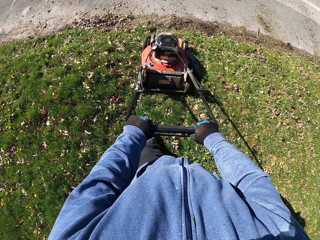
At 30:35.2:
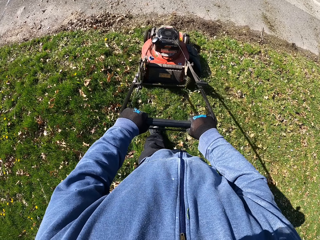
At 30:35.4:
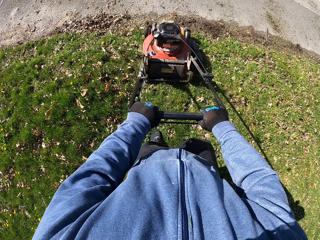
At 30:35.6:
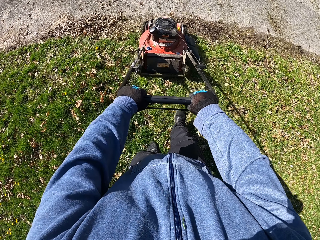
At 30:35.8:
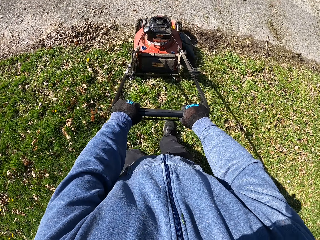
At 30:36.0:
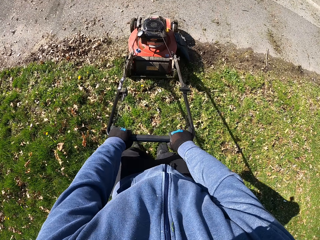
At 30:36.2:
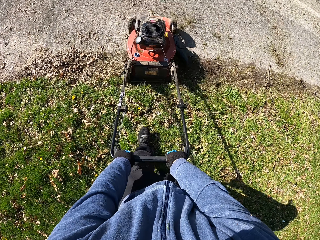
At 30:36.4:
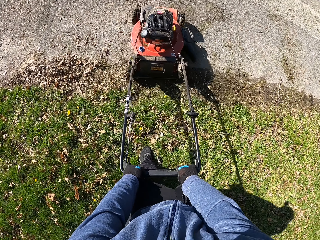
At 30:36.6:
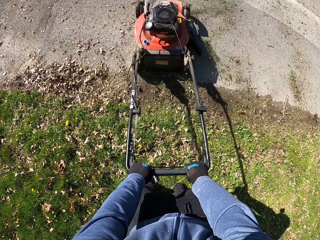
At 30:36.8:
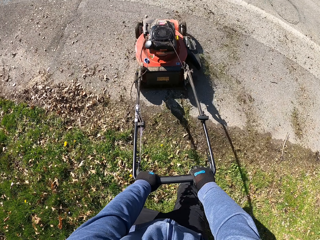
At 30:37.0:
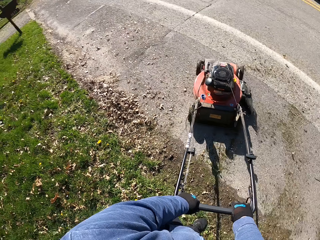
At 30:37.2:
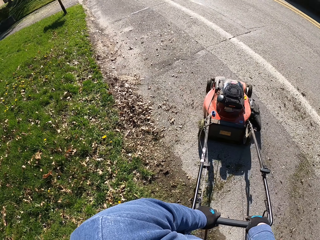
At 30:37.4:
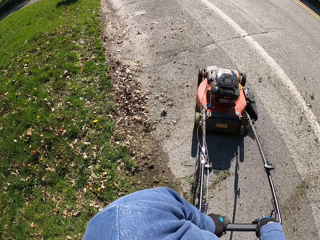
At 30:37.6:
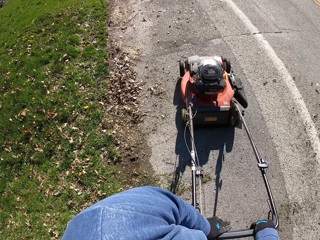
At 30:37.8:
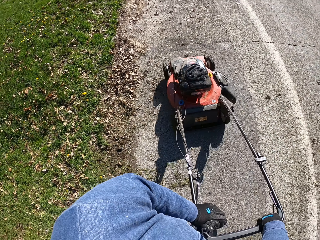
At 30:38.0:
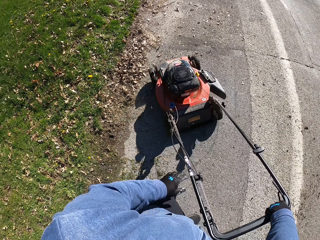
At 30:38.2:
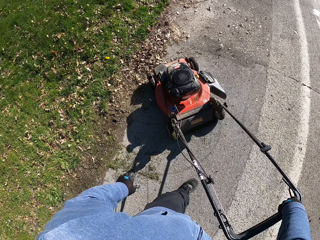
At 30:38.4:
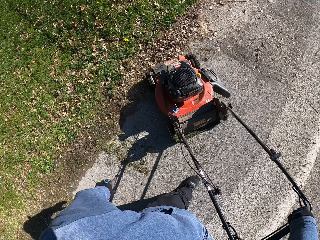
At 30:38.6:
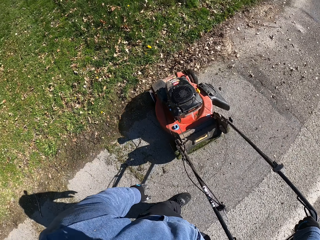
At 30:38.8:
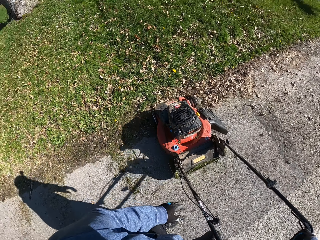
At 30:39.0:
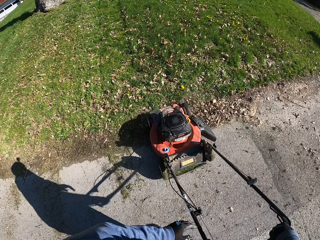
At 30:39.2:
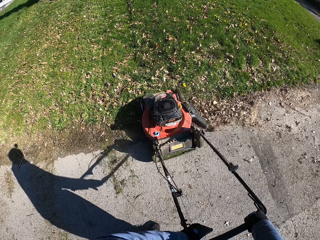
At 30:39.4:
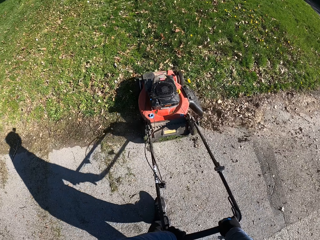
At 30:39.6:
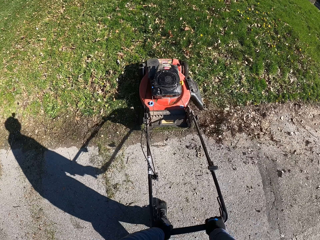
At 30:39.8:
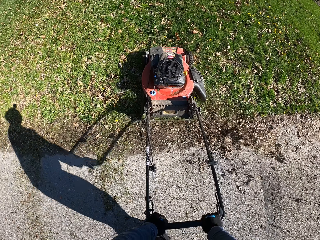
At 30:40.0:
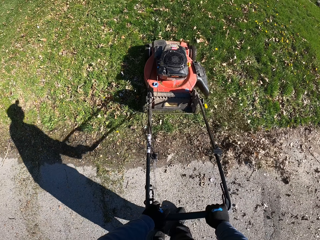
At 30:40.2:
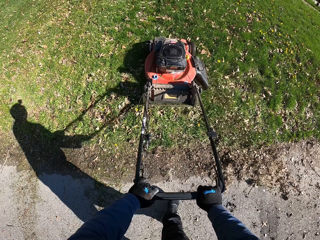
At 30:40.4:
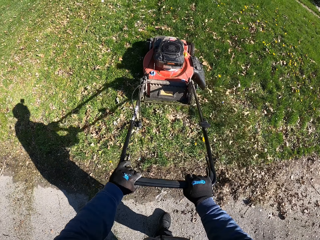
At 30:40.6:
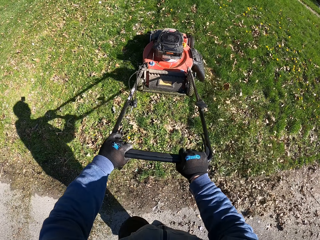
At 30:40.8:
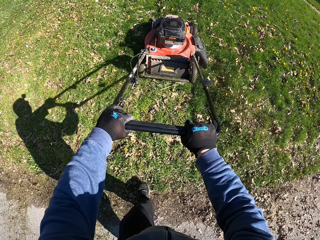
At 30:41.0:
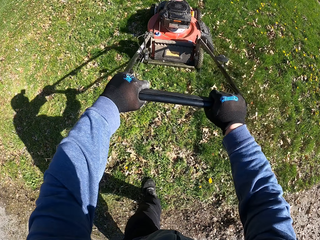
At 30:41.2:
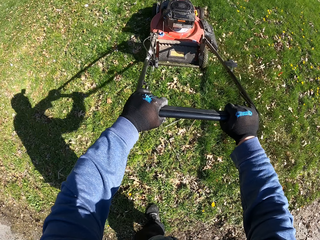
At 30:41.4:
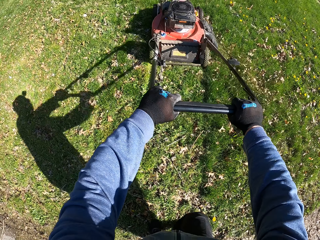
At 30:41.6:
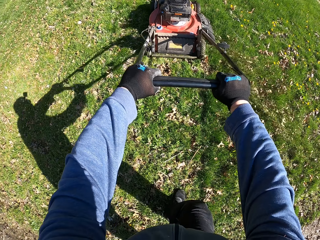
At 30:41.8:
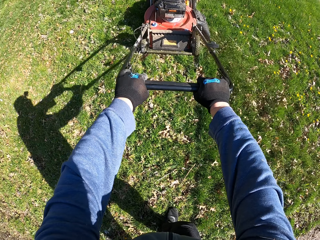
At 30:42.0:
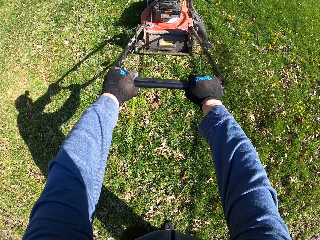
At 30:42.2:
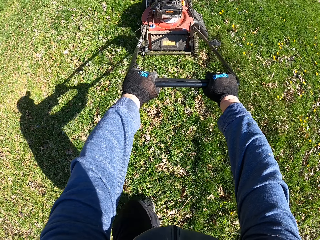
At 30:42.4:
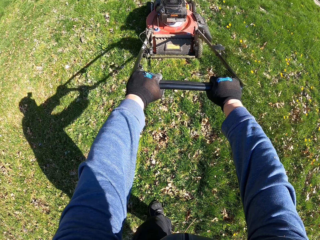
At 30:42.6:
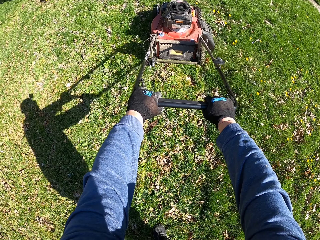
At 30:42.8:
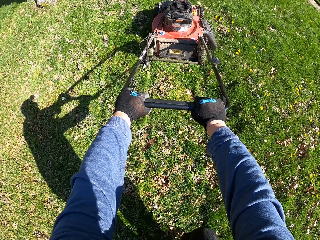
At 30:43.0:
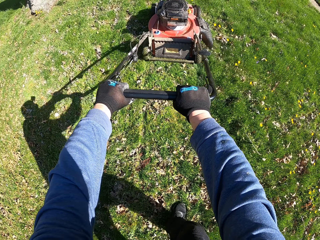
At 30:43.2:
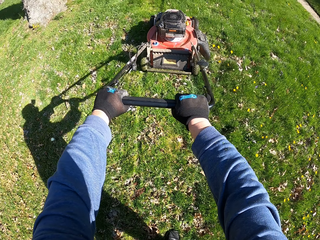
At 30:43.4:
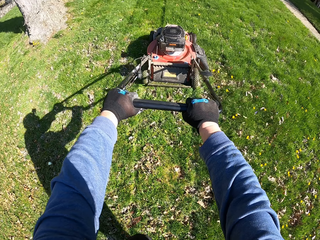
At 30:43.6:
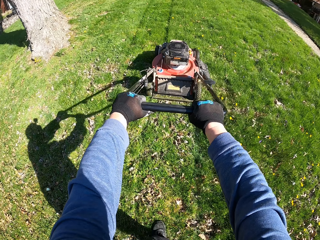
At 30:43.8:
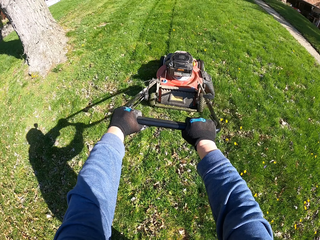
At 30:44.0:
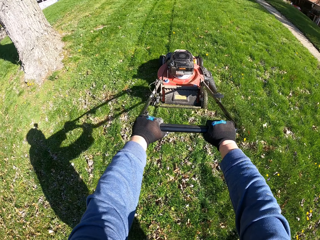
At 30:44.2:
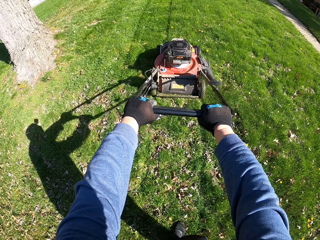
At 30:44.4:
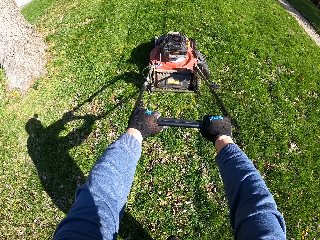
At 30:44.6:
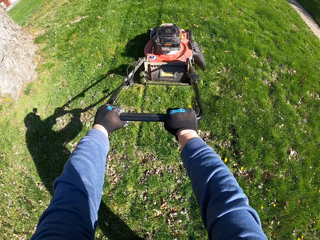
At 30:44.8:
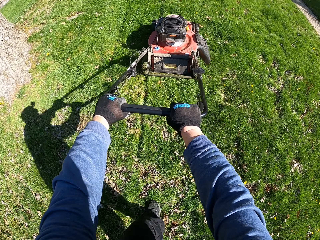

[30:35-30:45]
The camera wearer makes a U-turn with the lawn mower. He lets go of the lawn mower with his left hand. He holds the lawn mower with both hands. He cuts grass with the lawn mower.

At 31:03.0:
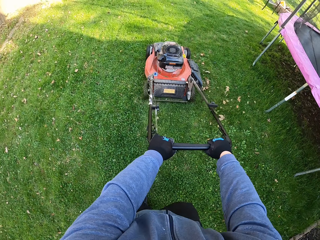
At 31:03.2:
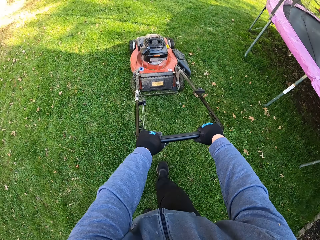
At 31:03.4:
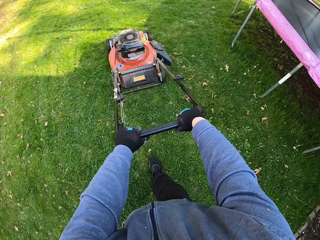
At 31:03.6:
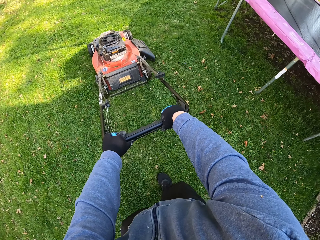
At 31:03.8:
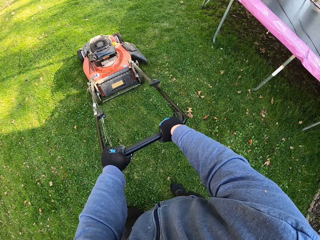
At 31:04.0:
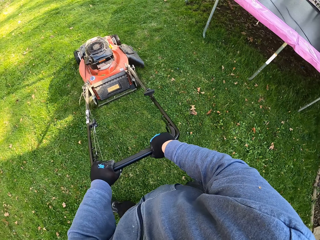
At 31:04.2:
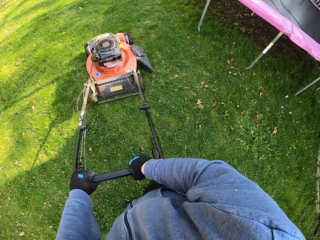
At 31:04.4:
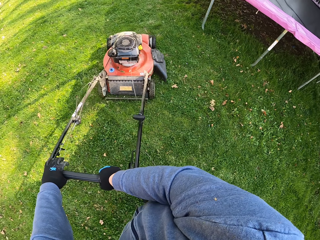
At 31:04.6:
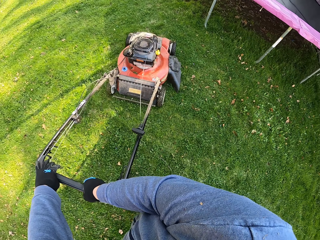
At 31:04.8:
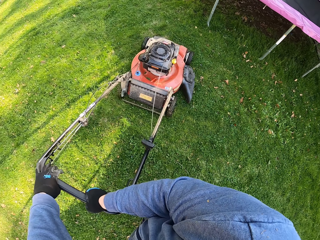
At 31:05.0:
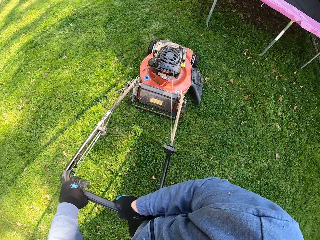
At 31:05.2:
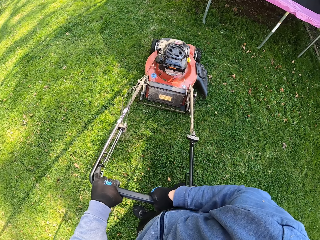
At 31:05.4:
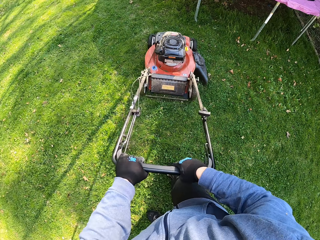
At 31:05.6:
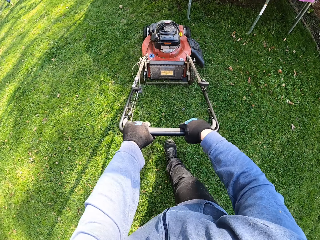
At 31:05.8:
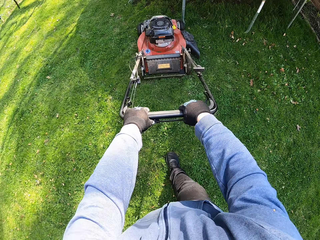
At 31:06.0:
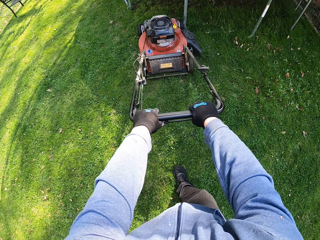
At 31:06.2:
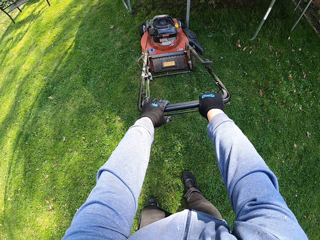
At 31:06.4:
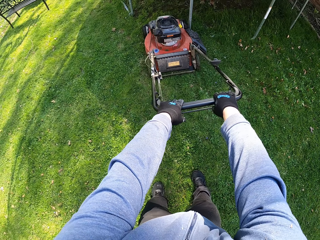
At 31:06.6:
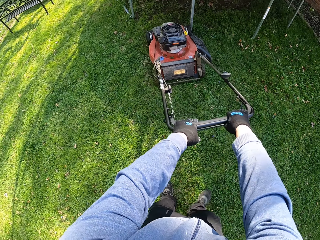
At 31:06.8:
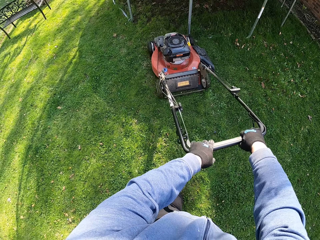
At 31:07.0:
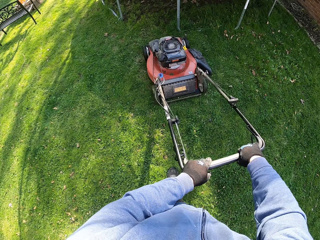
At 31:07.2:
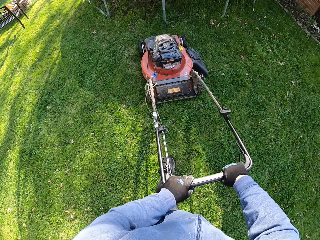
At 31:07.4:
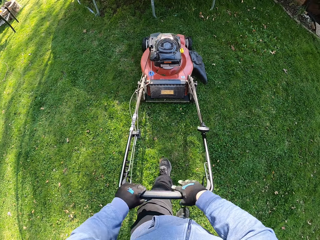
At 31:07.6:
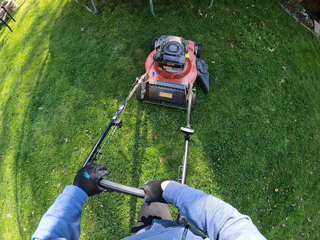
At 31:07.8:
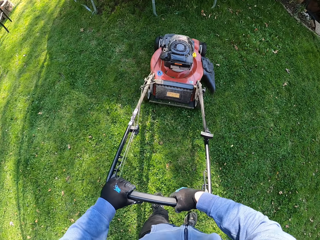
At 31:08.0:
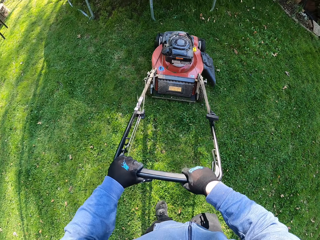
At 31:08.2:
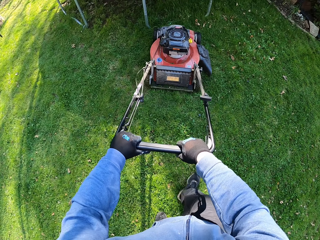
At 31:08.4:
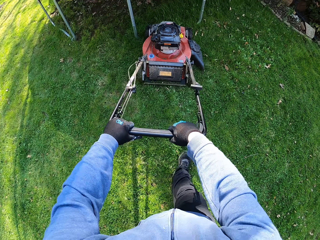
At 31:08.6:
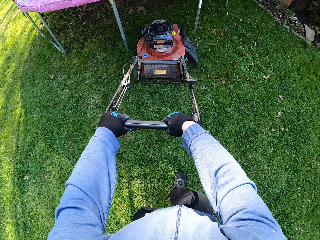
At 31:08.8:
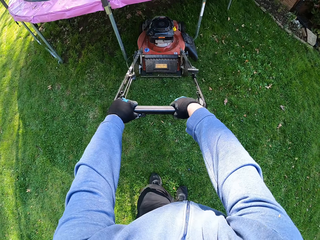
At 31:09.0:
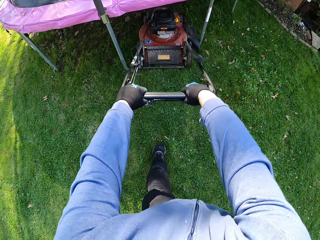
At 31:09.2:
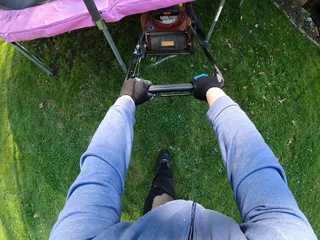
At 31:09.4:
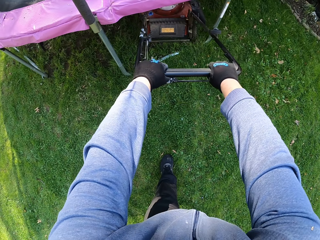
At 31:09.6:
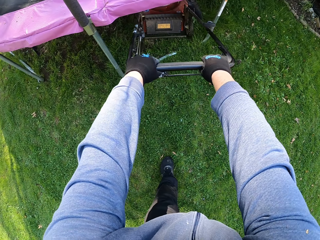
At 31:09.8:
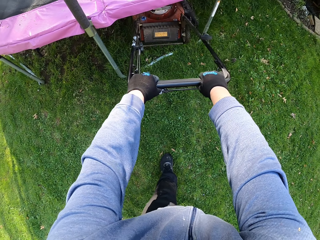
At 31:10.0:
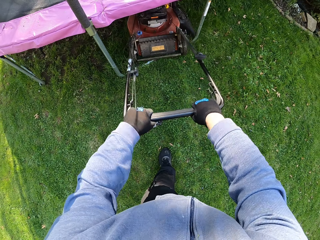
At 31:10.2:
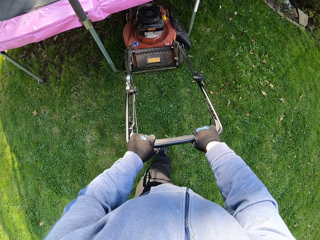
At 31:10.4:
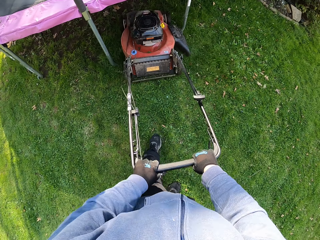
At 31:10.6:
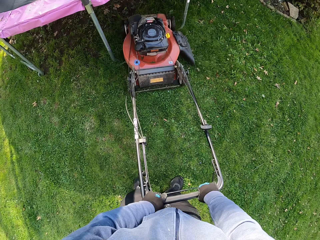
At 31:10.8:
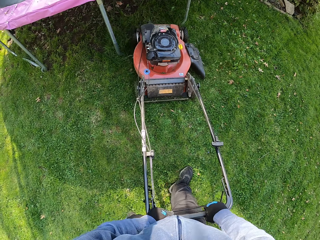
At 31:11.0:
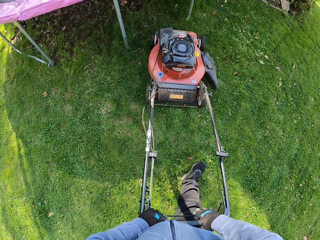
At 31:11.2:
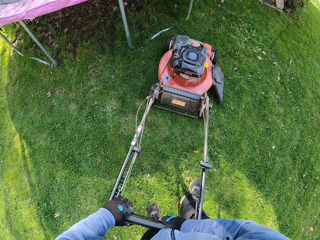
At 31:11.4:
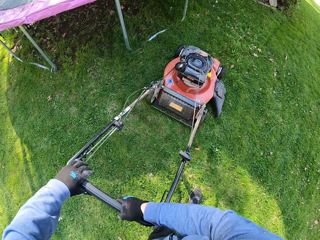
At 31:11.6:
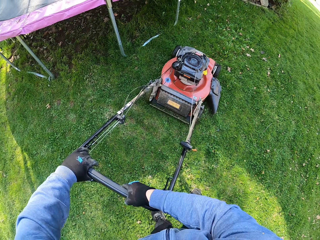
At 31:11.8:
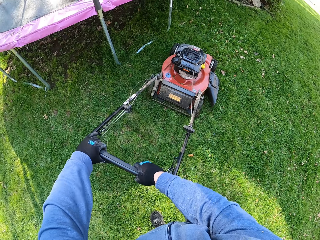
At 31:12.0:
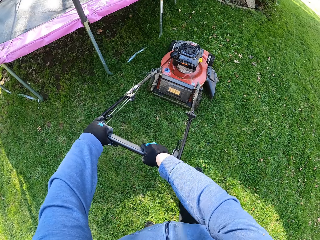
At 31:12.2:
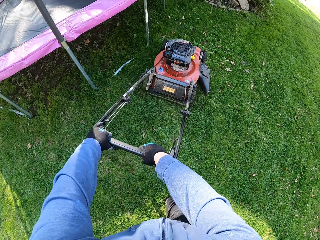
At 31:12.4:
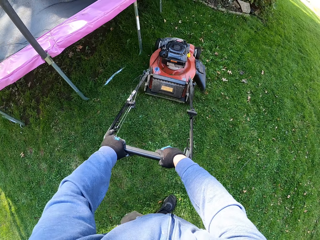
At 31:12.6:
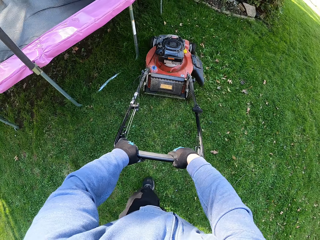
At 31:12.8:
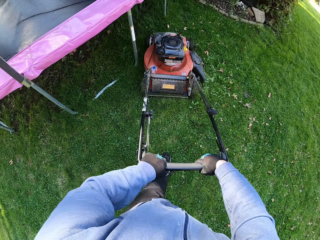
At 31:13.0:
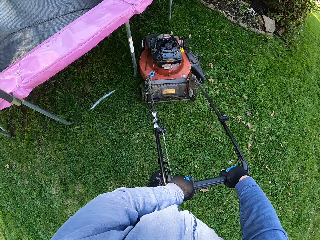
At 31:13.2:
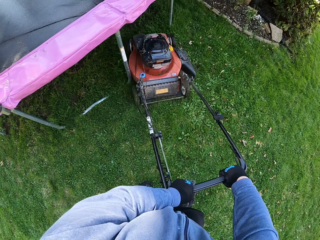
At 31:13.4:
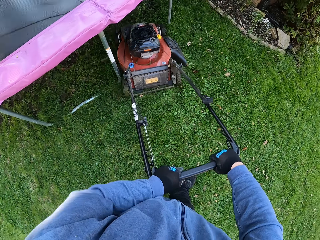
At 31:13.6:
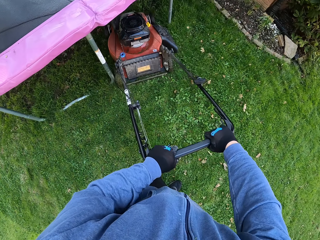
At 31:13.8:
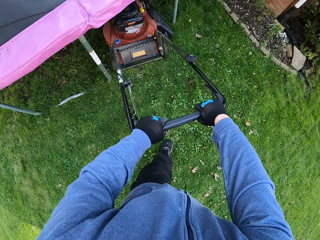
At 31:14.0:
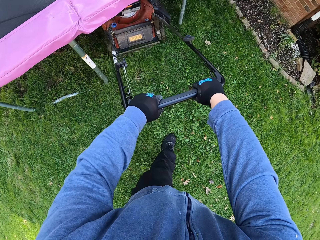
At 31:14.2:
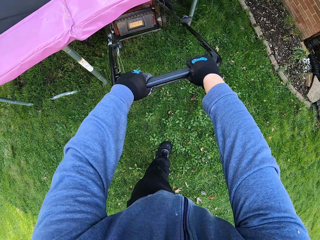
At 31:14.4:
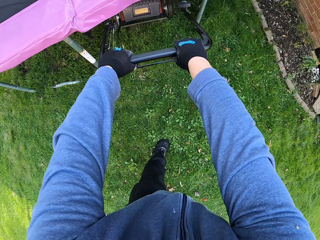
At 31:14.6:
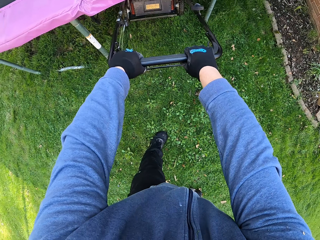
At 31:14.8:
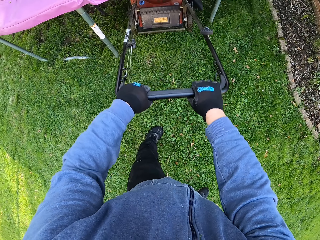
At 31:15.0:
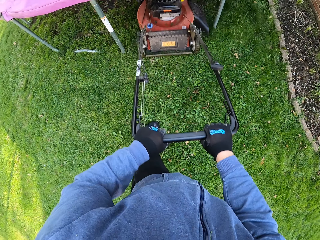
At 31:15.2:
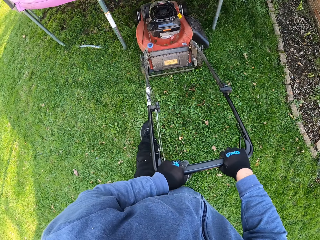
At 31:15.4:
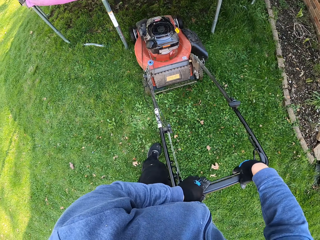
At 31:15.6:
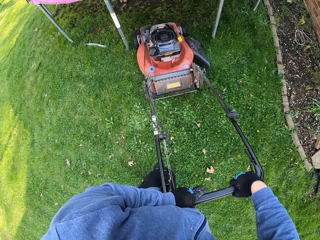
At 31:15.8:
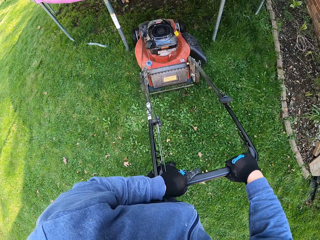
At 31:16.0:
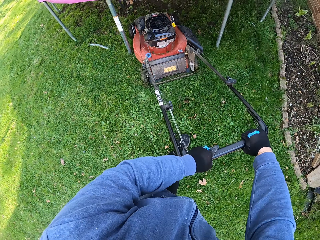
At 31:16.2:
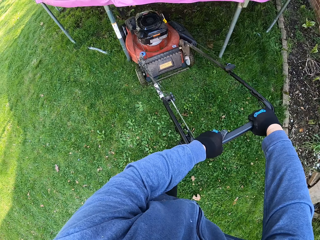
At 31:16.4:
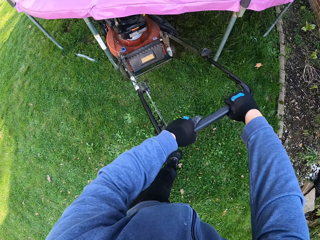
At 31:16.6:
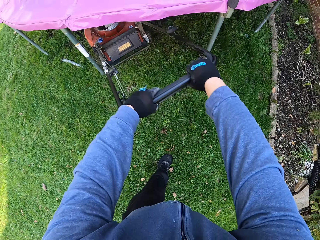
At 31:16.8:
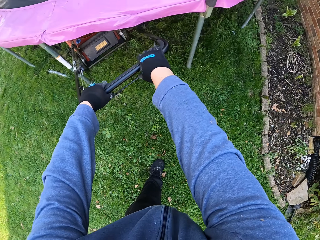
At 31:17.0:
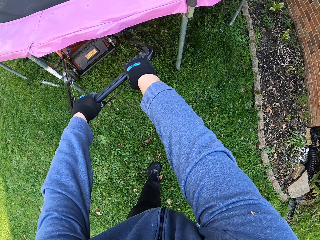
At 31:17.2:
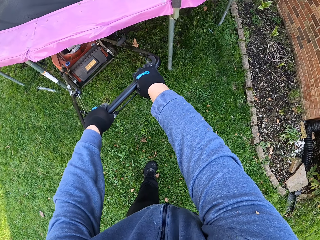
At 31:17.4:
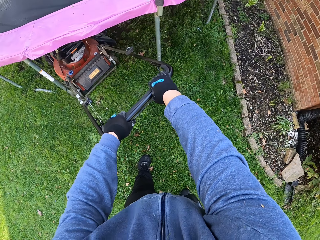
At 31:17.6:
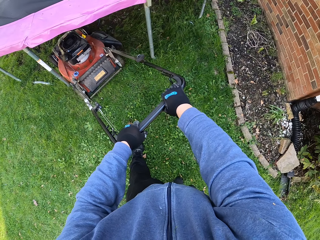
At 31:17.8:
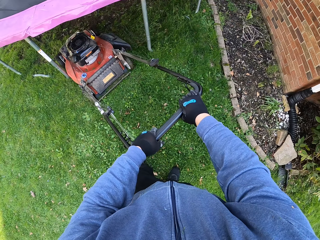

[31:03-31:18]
The camera wearer makes a right turn. They cut grass underneath a trampoline.
